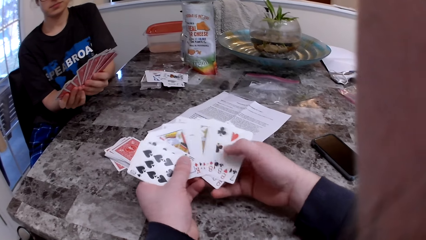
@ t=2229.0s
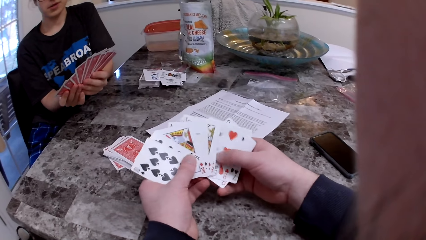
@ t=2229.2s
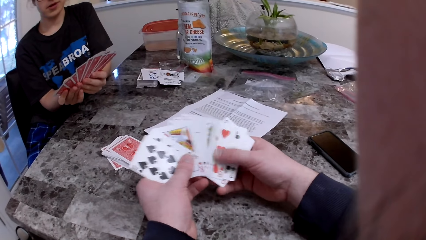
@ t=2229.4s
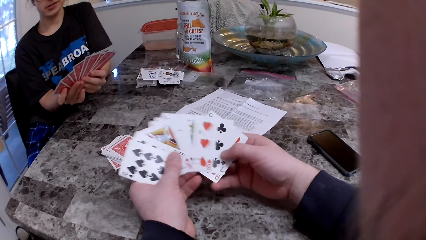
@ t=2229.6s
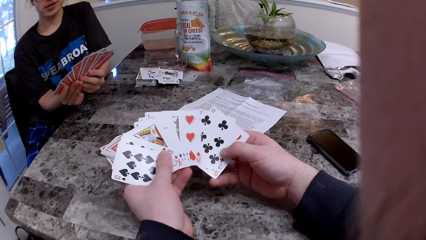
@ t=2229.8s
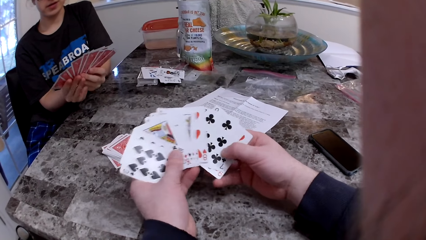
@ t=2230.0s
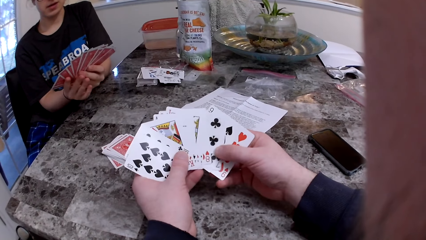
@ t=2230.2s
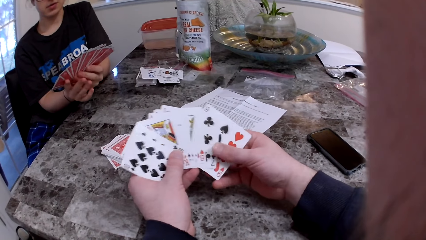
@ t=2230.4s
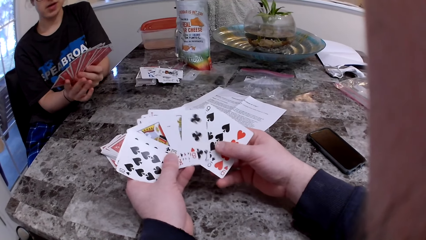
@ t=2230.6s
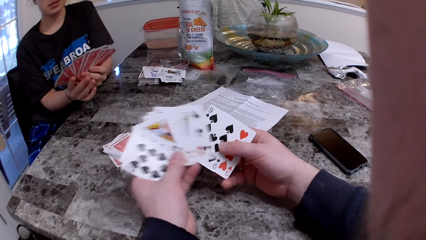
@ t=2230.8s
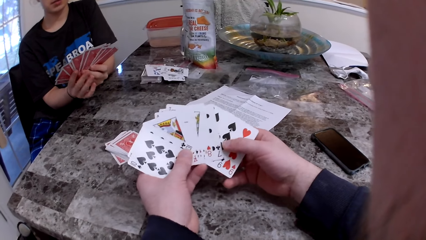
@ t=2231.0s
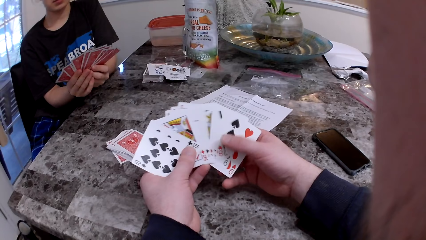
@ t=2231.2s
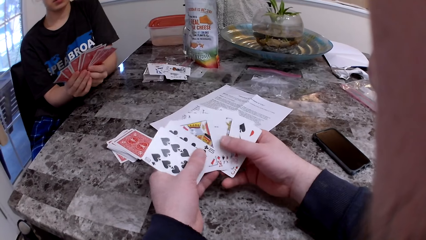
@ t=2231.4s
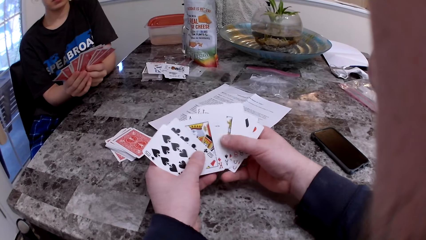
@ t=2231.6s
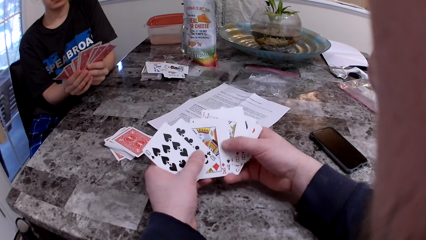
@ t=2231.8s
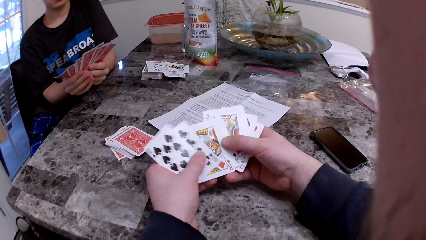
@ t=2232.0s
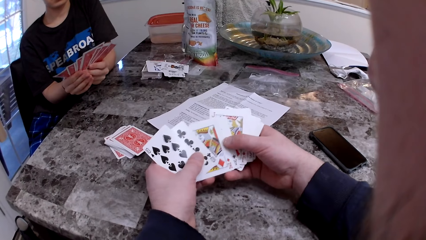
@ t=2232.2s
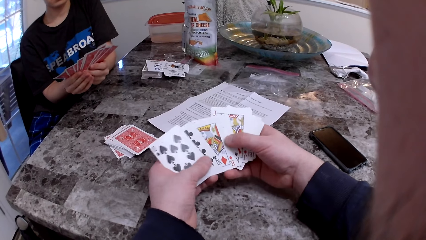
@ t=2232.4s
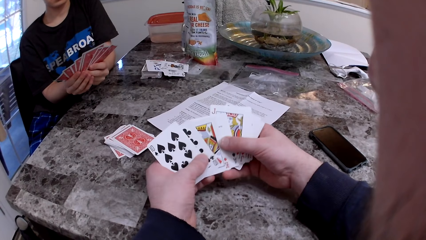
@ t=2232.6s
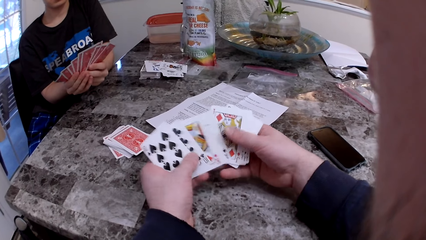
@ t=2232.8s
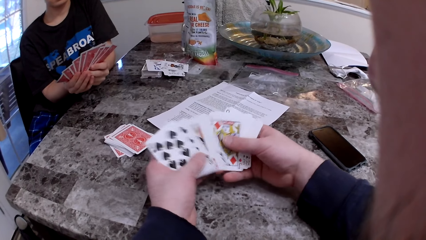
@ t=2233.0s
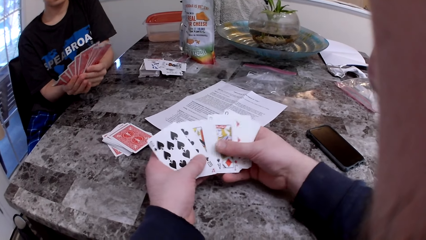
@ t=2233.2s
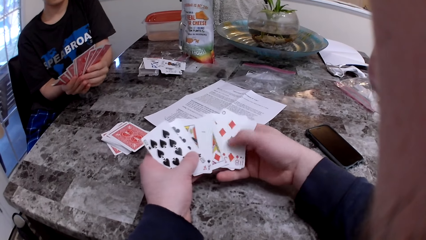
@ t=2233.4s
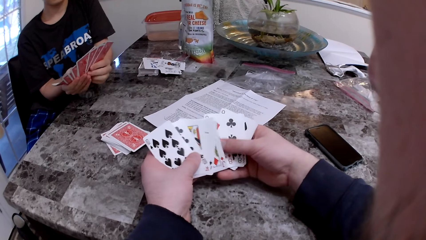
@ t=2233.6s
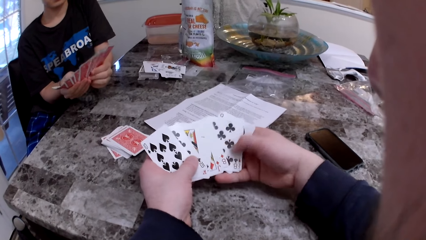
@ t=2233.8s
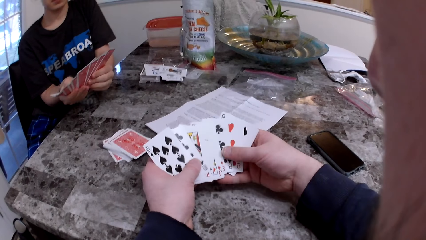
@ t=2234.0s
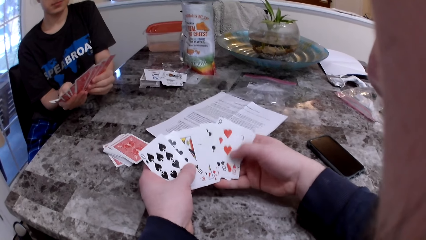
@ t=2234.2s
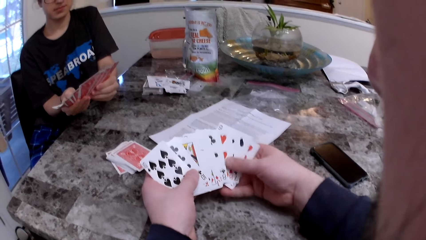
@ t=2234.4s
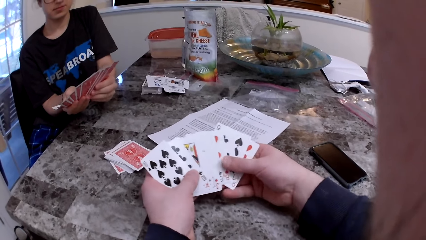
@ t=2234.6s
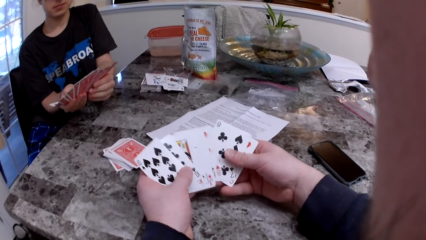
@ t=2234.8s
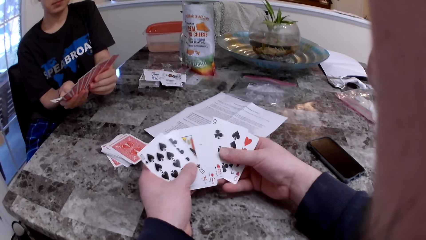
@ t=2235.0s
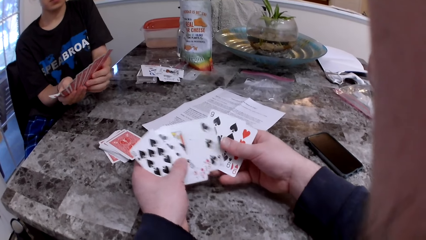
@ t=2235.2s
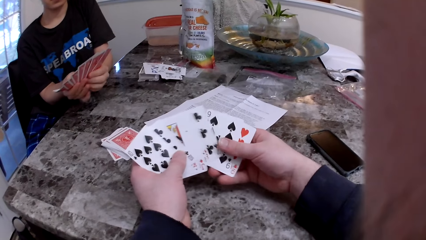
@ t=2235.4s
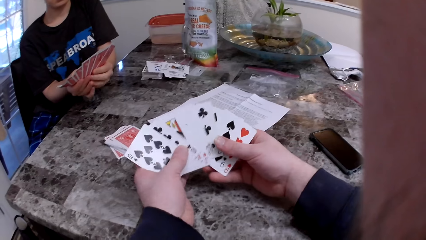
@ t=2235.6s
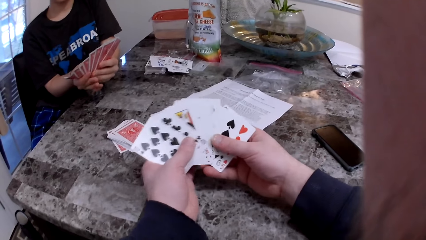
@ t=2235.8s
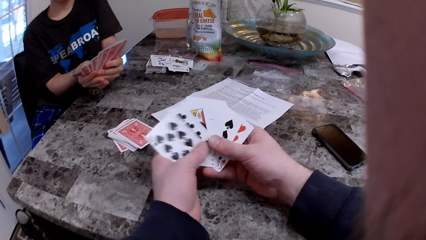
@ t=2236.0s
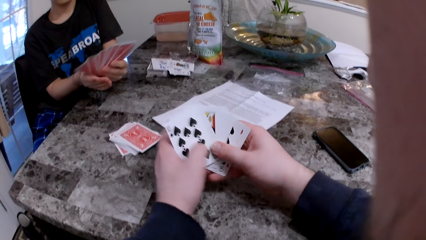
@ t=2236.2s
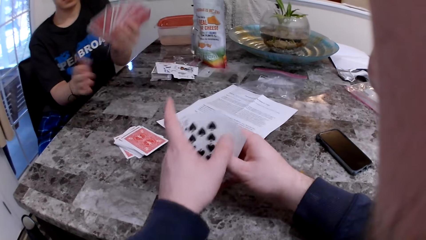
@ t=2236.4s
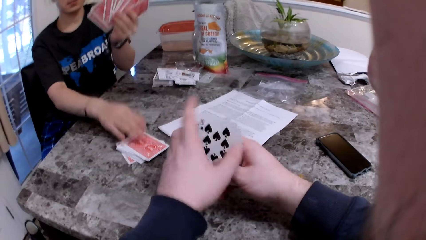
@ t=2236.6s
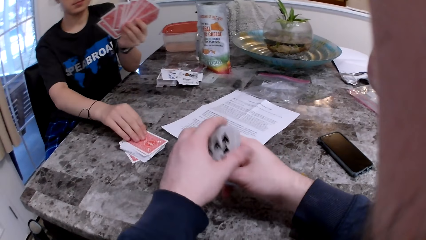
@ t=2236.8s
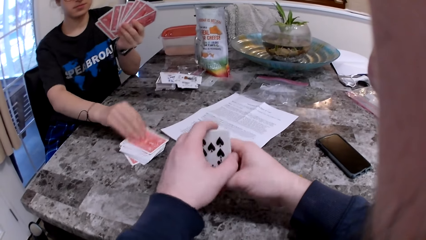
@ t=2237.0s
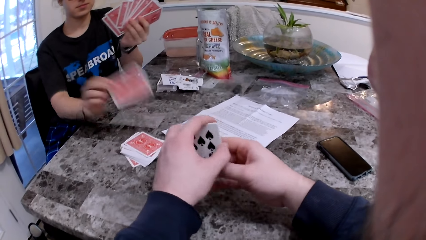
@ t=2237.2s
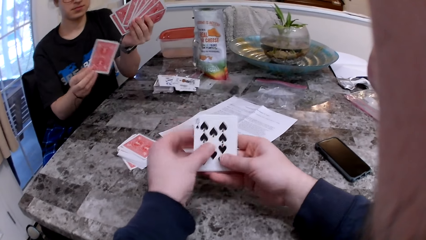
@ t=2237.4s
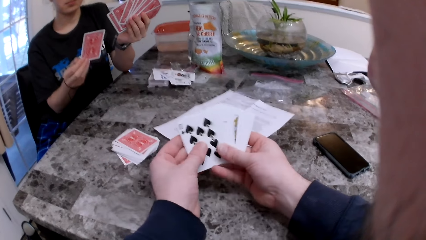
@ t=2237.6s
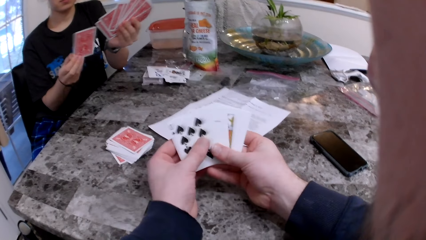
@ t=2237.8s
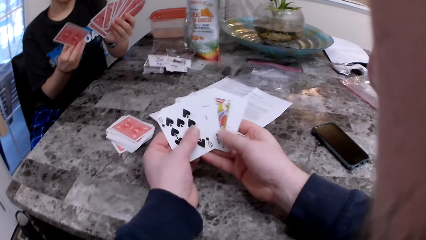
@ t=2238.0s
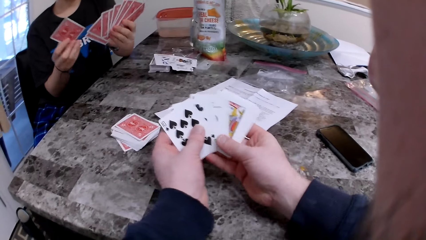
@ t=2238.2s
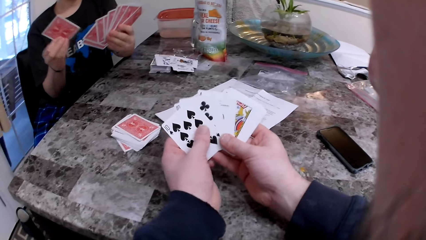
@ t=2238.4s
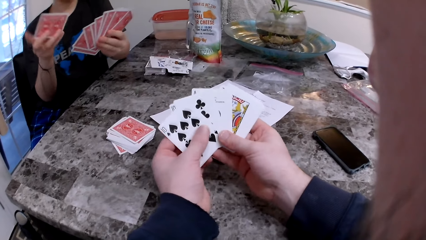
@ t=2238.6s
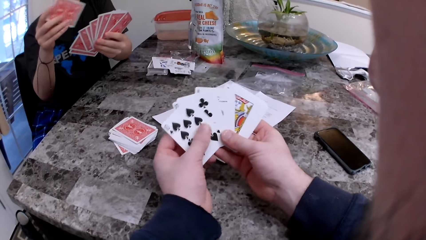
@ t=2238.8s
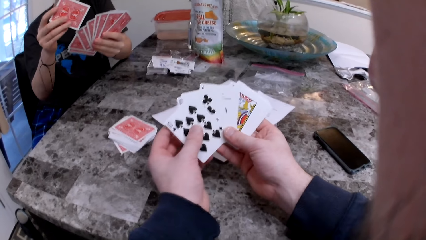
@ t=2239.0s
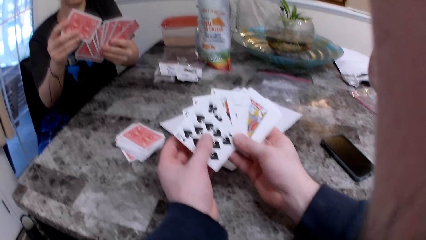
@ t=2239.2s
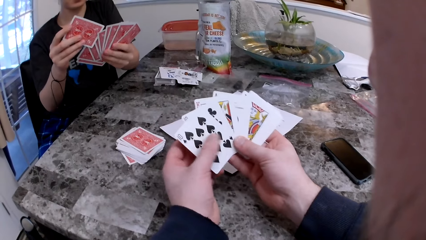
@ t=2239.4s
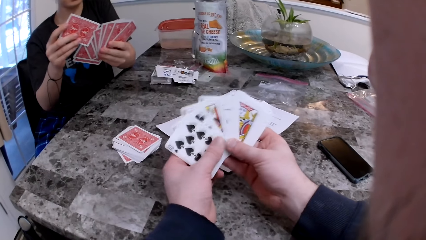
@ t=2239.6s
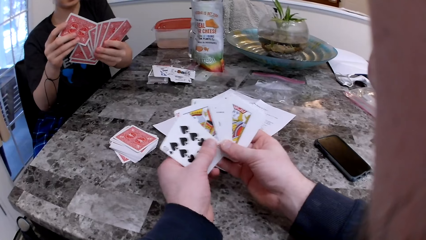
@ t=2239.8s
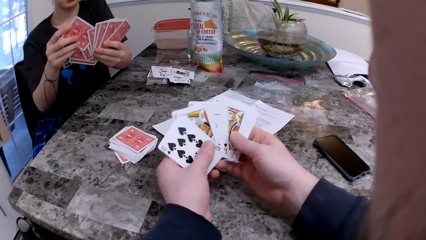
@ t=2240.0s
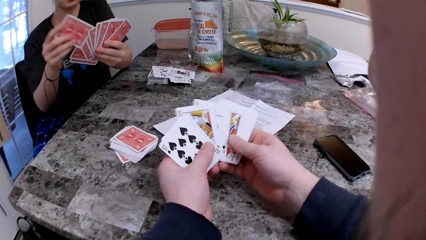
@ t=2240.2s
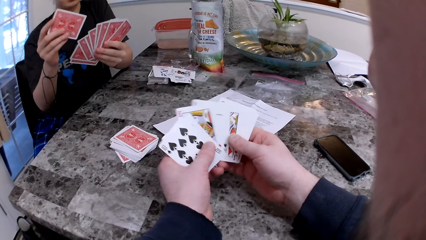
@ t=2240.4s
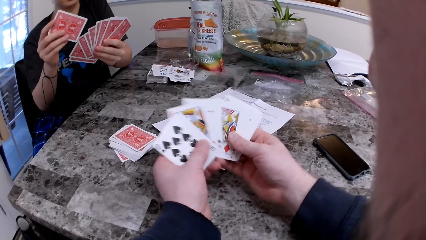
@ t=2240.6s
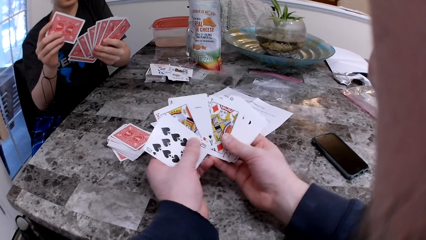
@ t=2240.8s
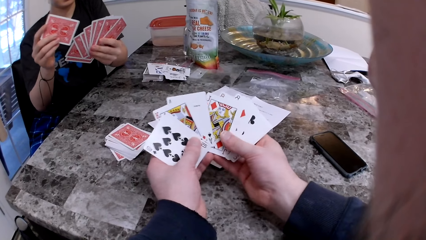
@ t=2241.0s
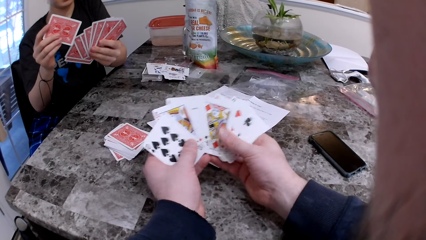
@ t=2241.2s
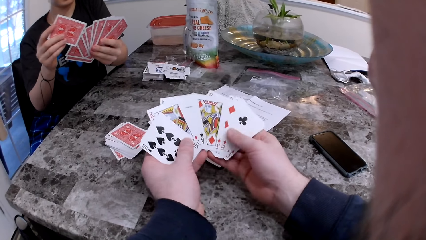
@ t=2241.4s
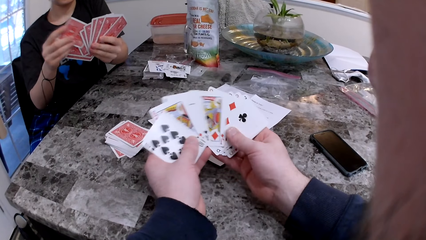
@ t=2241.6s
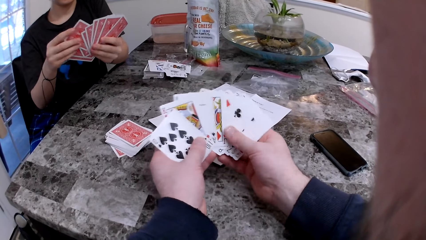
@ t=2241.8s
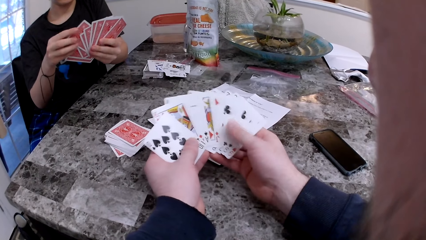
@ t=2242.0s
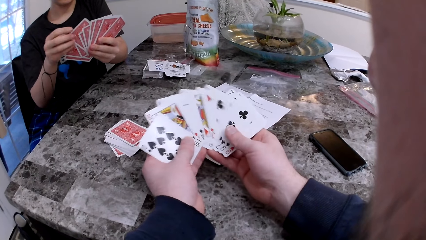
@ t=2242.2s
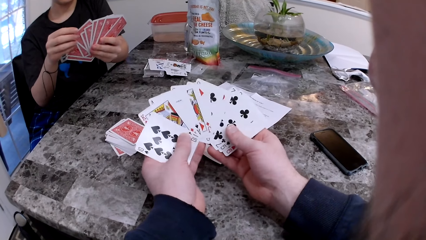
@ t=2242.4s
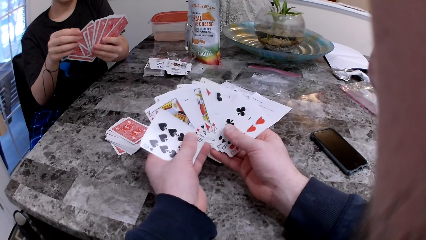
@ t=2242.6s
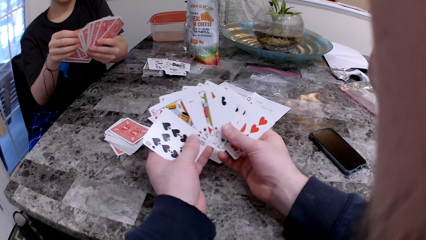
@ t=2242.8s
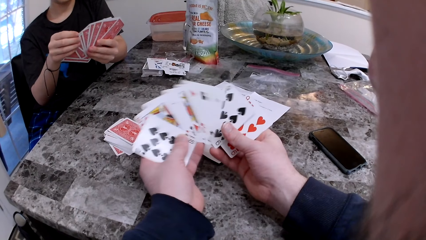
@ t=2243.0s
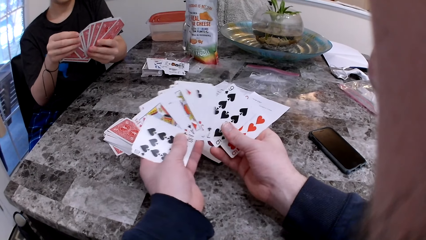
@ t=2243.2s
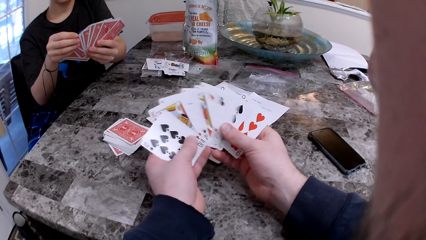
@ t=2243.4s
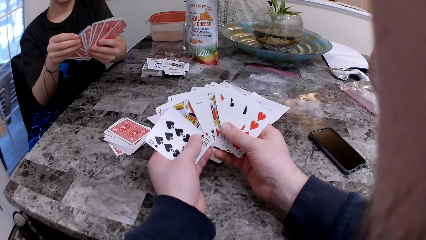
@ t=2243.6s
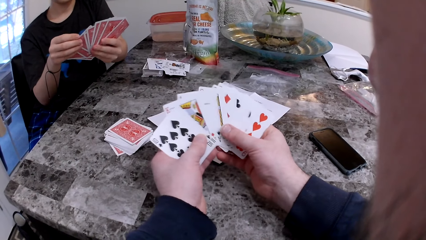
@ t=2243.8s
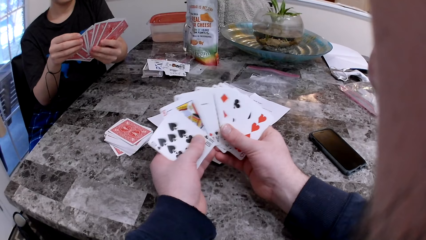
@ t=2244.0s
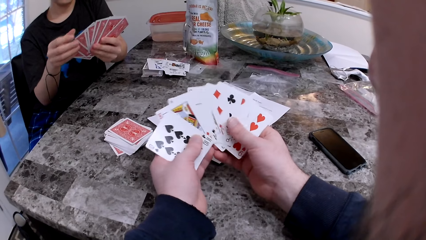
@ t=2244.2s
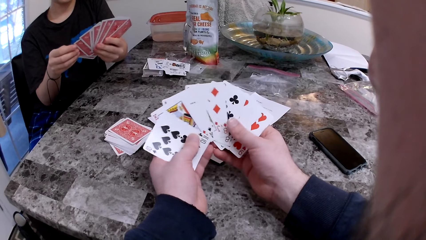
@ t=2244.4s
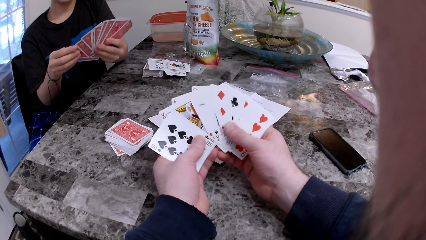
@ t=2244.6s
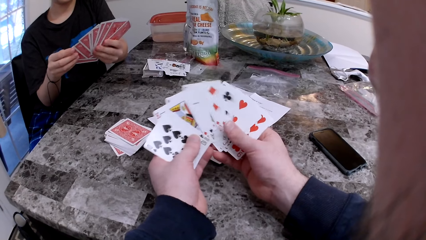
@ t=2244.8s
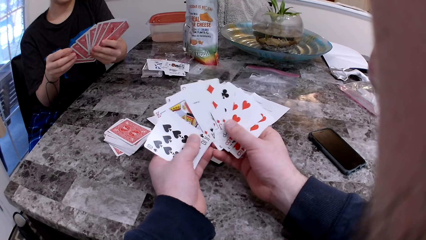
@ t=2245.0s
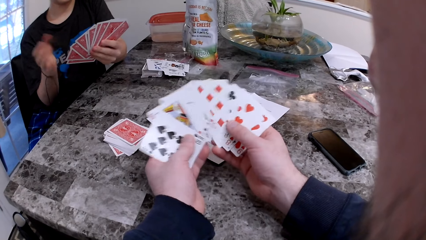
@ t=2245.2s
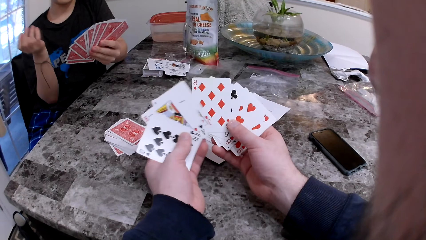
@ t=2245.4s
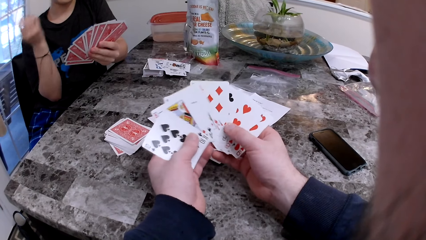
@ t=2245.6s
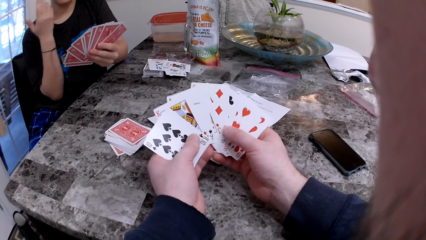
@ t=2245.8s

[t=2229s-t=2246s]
The woman checks the cards. She picks up a card from the table. She inserts the card in between the cards.
